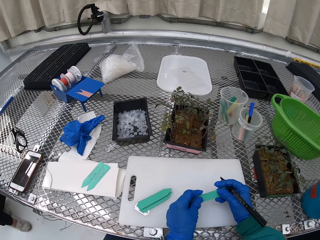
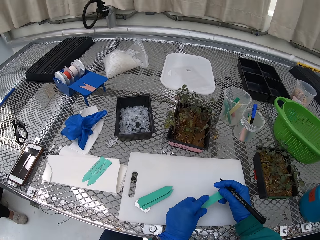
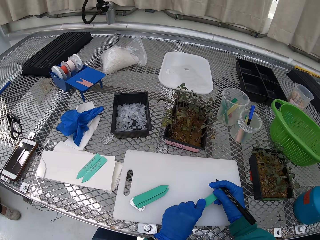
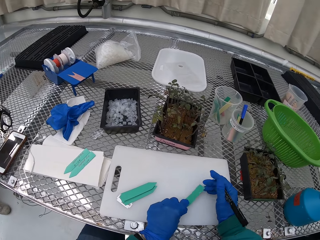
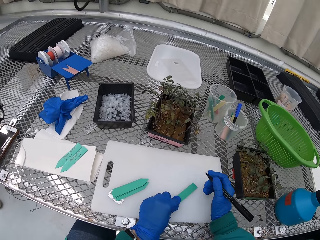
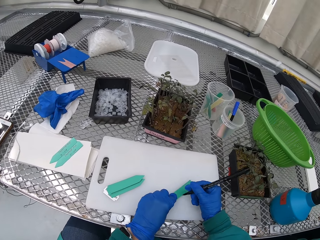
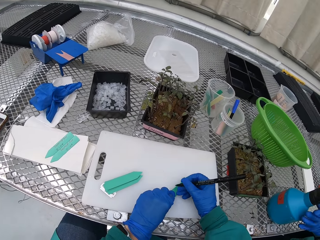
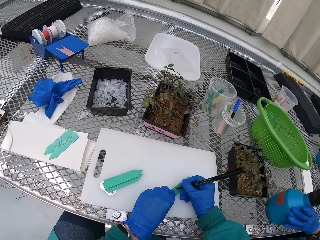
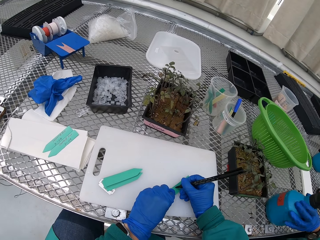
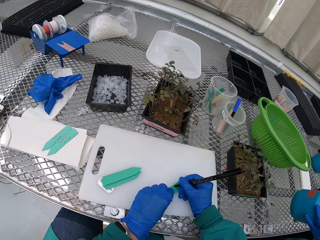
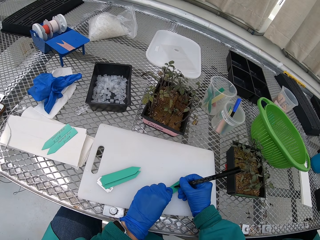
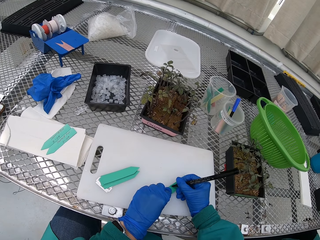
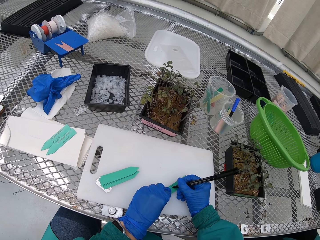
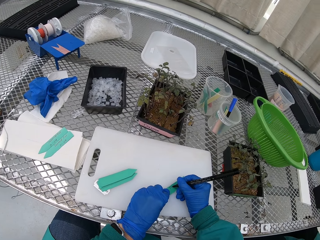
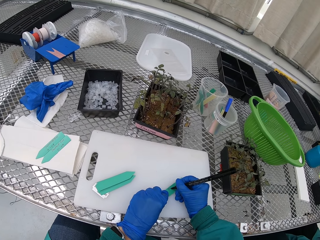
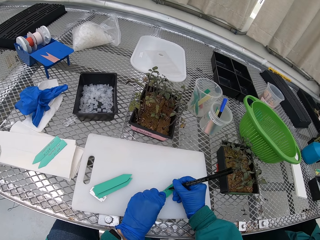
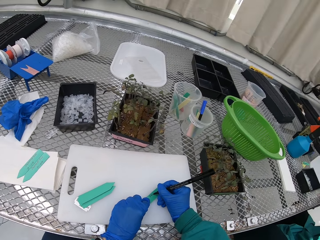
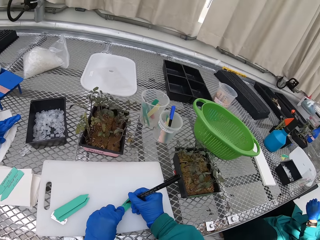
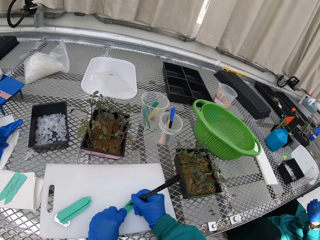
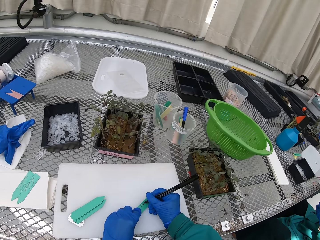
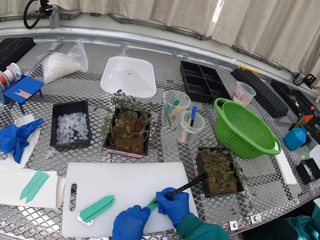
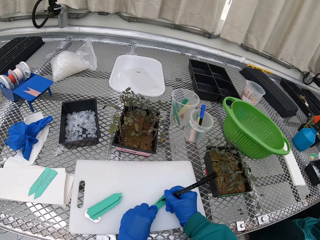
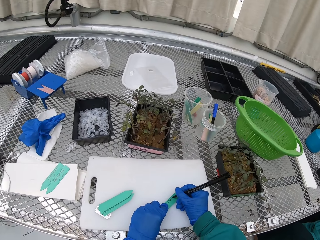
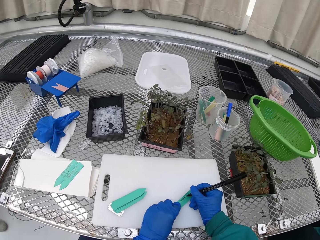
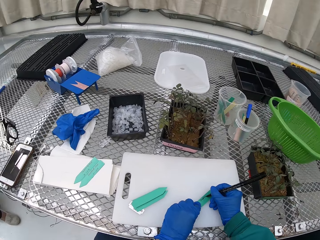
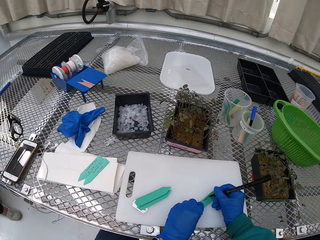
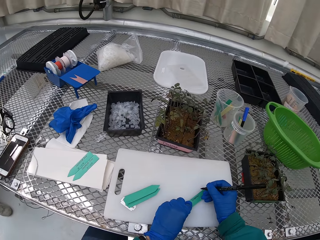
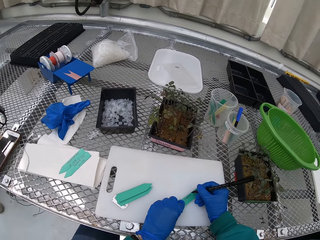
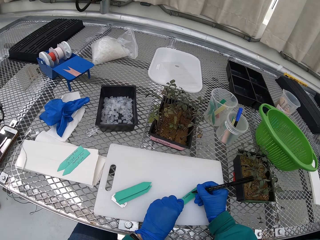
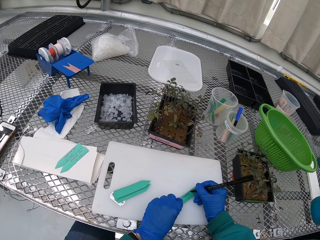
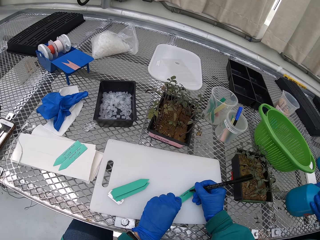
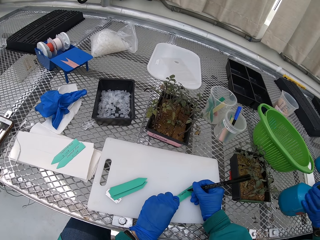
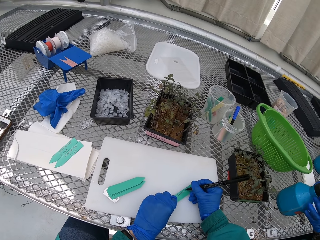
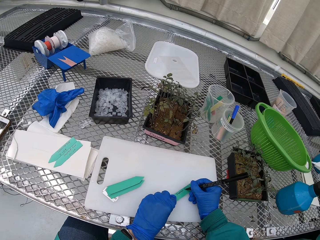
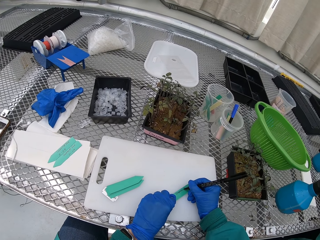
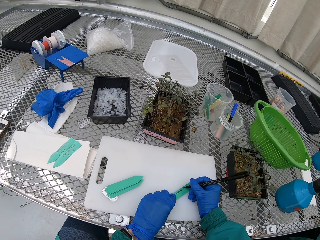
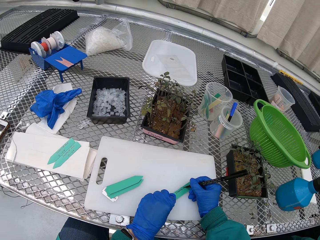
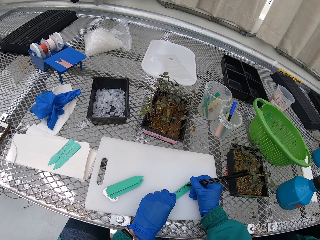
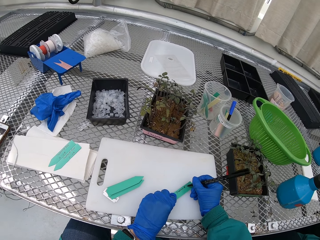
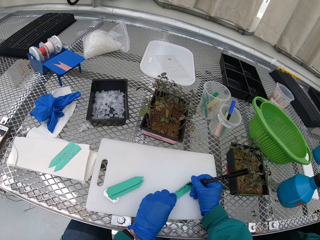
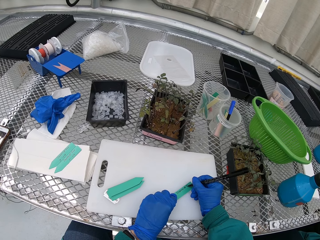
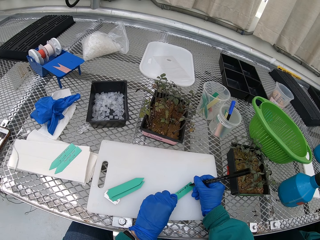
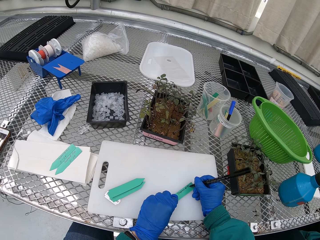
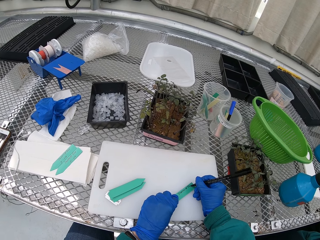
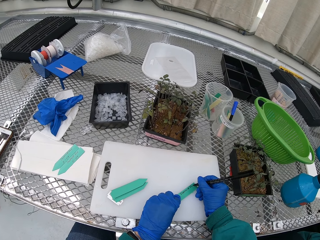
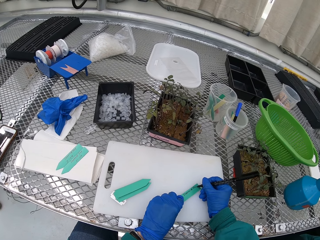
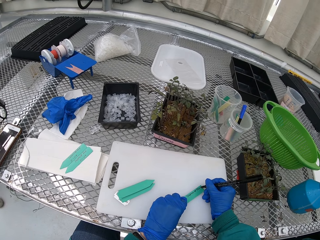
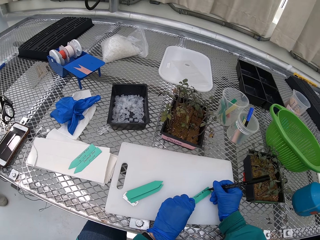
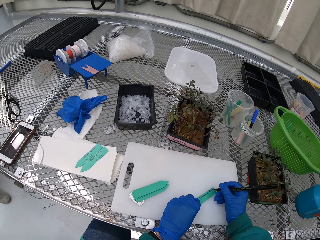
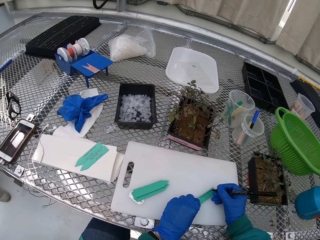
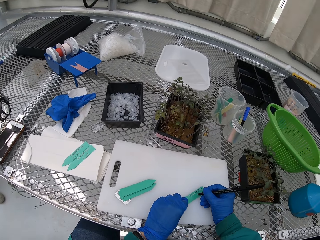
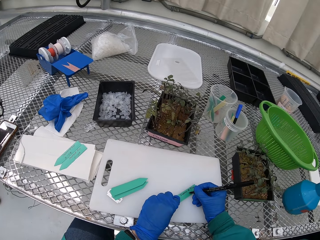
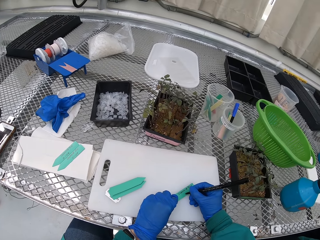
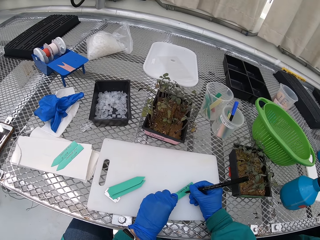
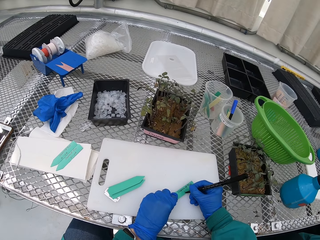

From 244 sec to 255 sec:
The camera wearer writes on something.

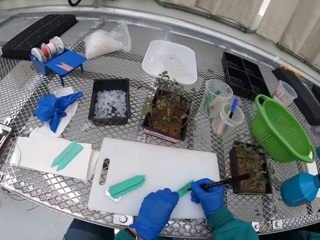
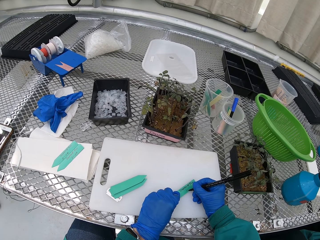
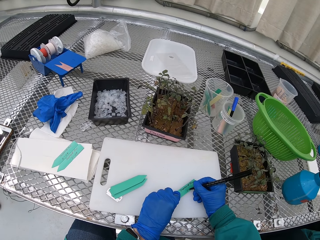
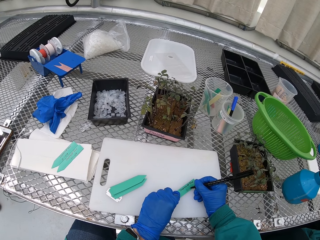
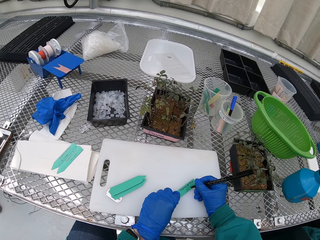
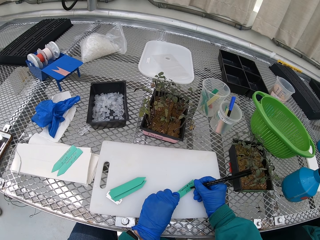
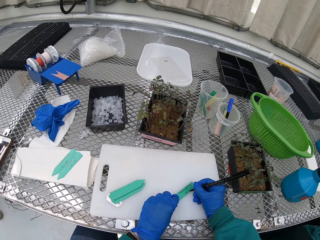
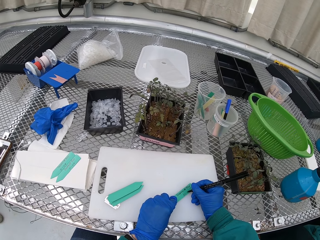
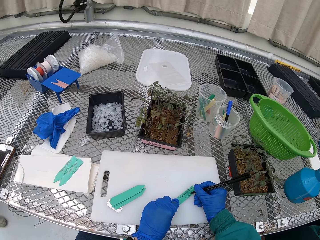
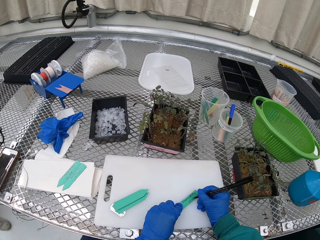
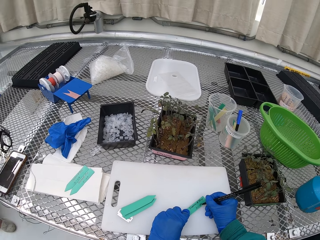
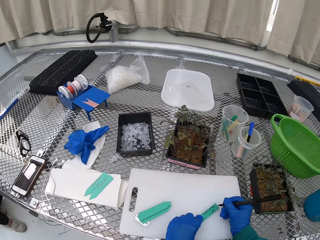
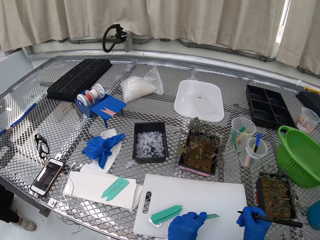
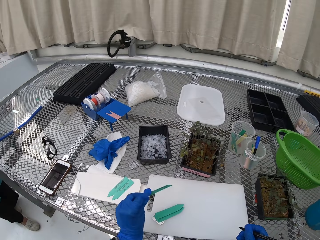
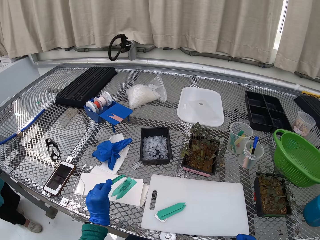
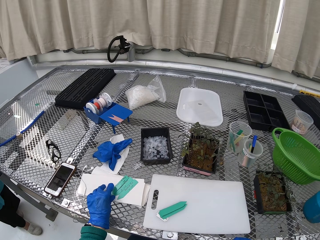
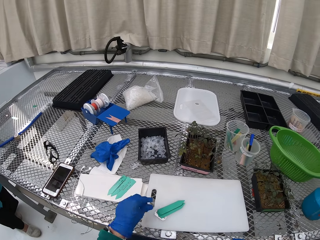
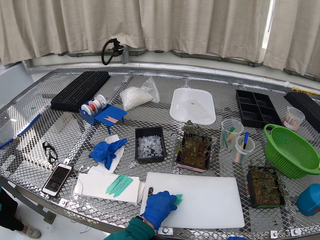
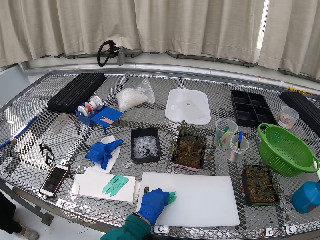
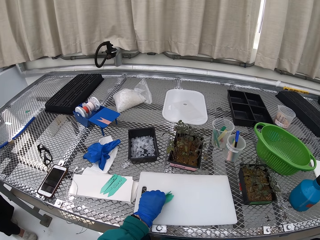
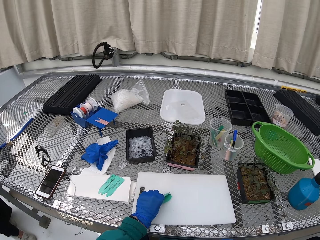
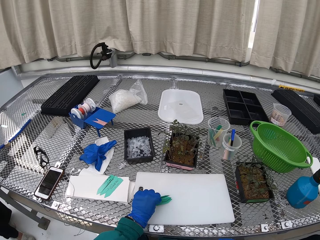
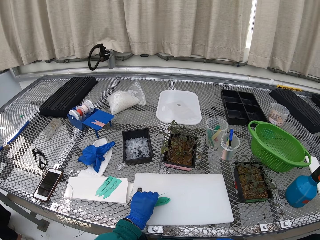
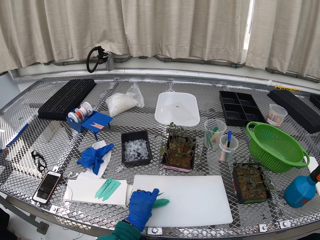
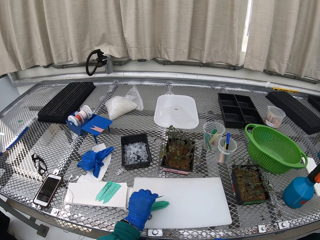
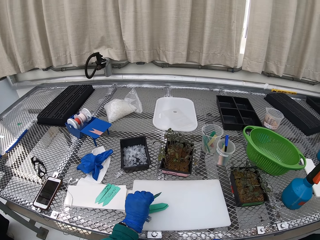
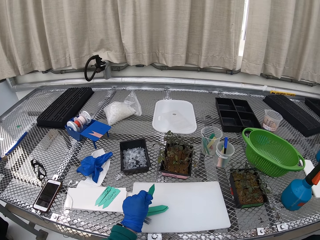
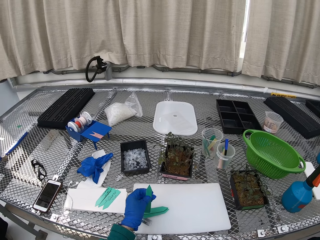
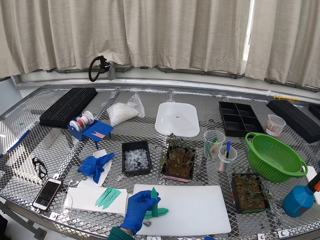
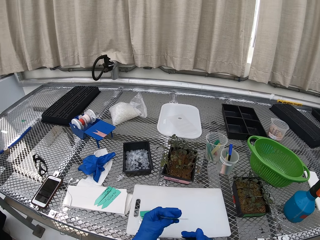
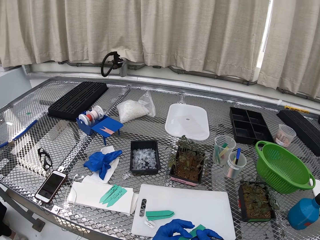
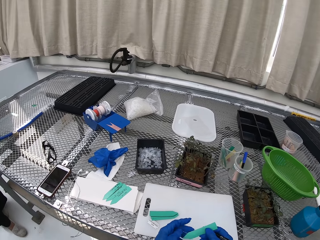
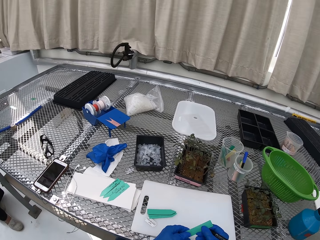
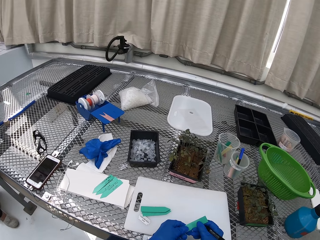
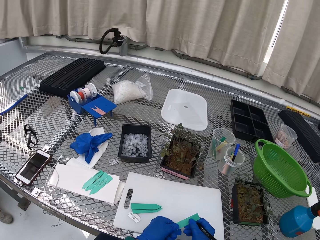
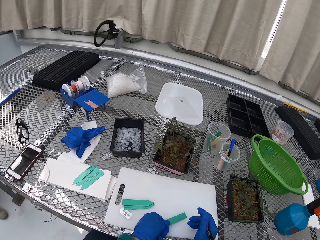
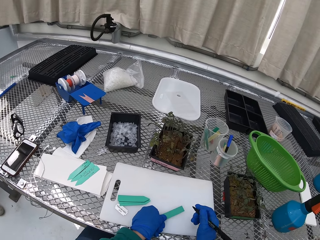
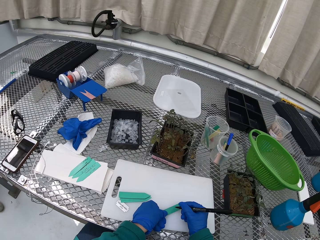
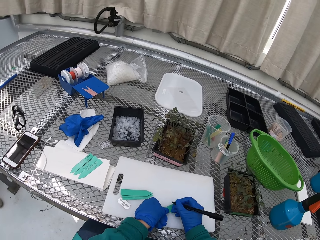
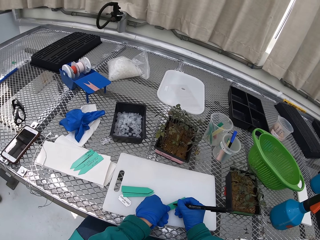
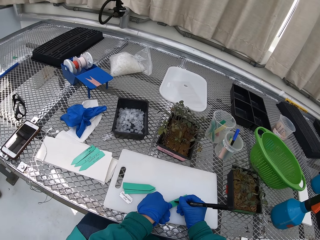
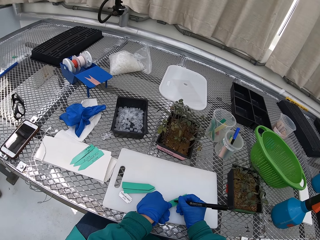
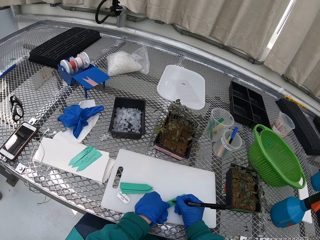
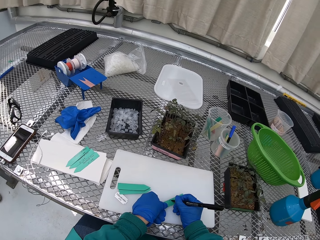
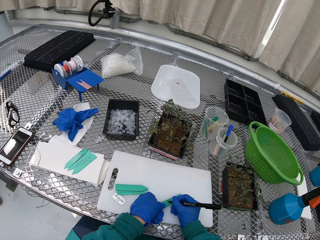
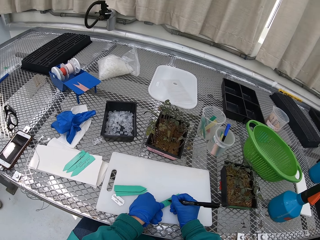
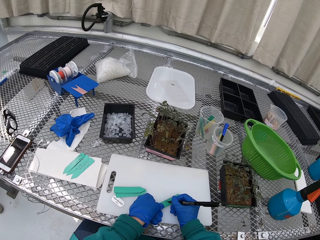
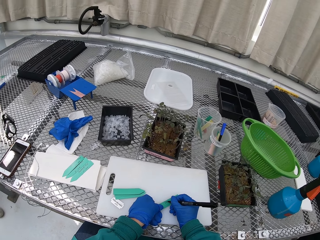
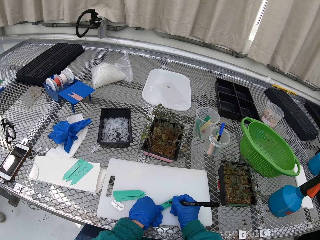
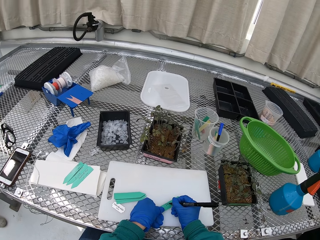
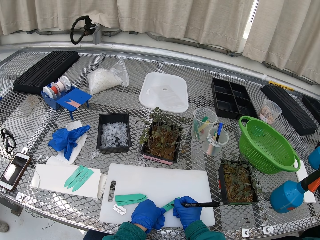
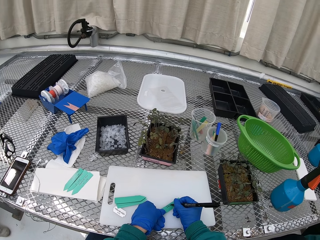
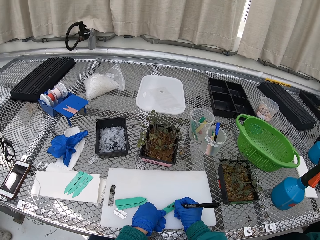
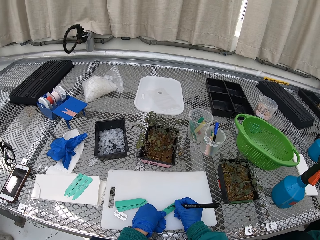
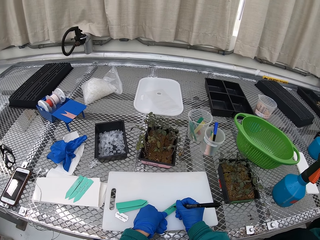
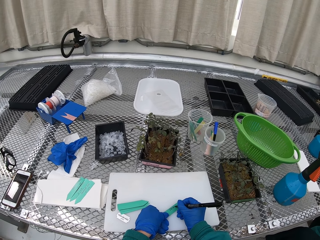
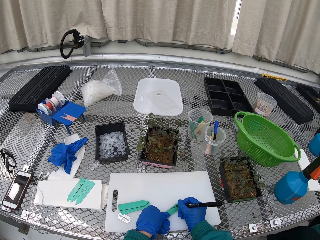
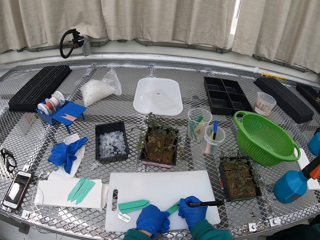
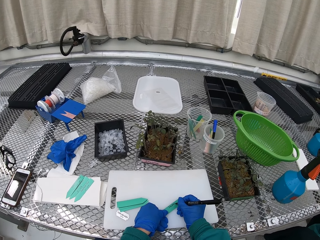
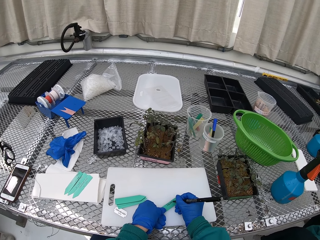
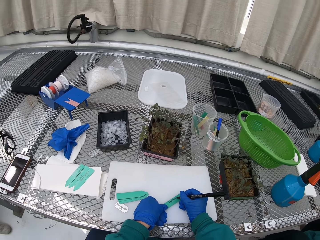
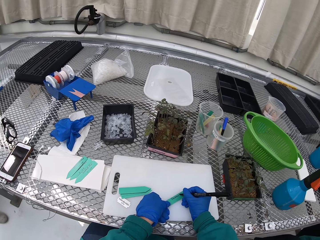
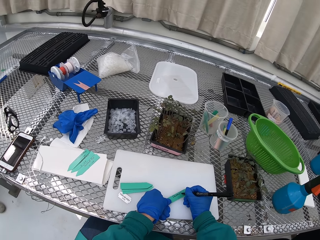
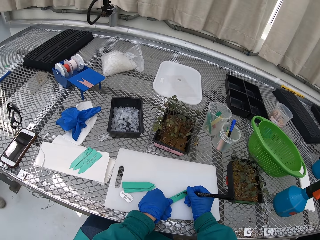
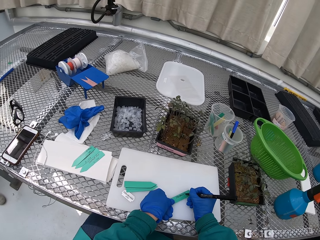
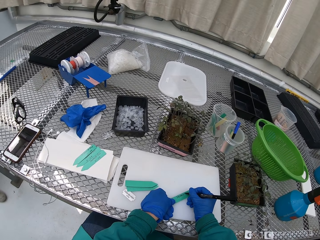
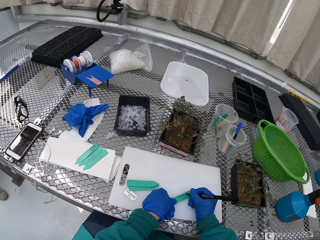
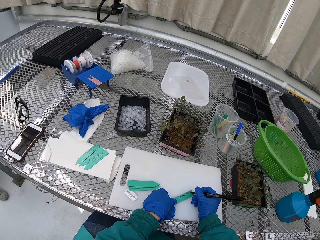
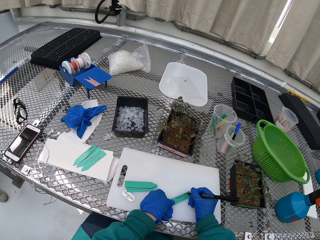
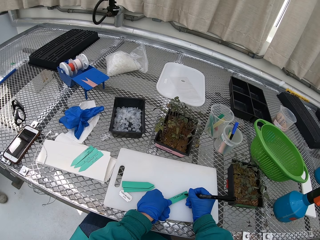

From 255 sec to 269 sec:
The camera wearer puts the object away. They pick up something. They write on something.
